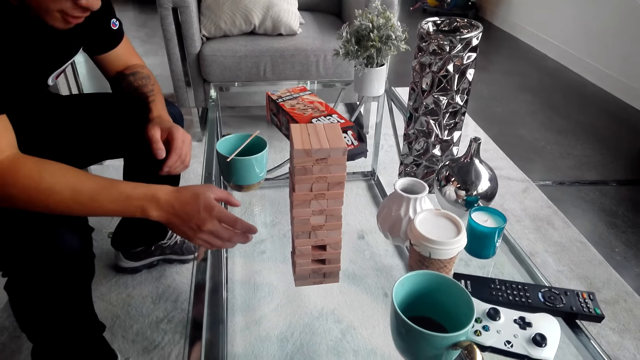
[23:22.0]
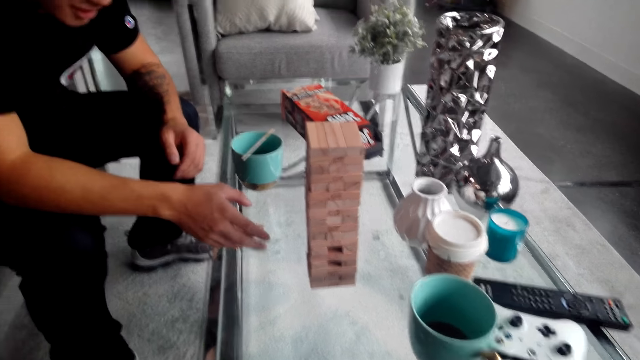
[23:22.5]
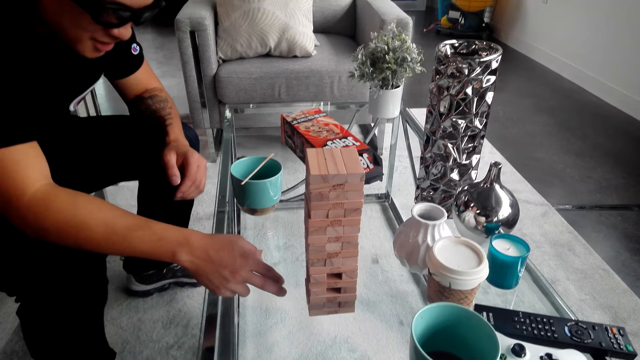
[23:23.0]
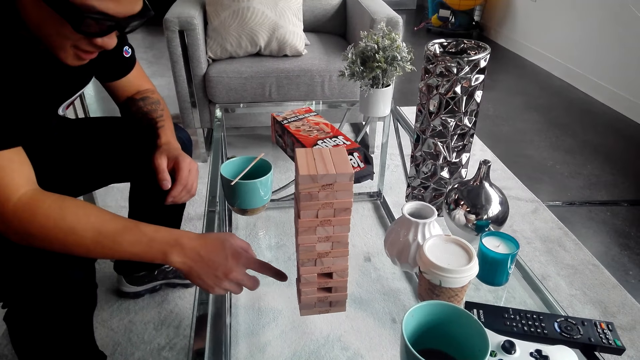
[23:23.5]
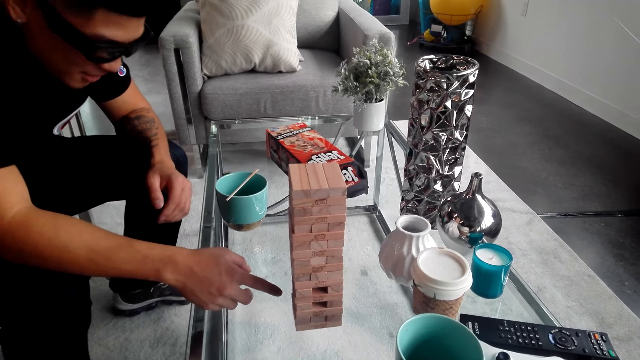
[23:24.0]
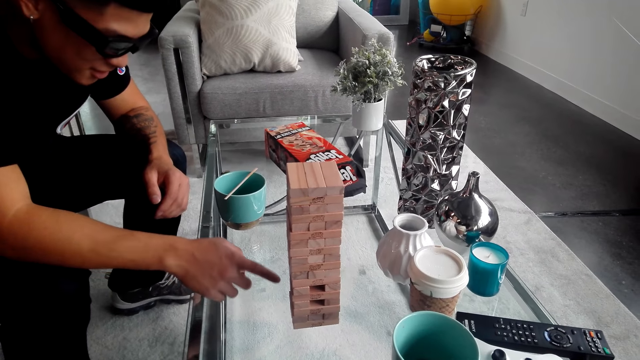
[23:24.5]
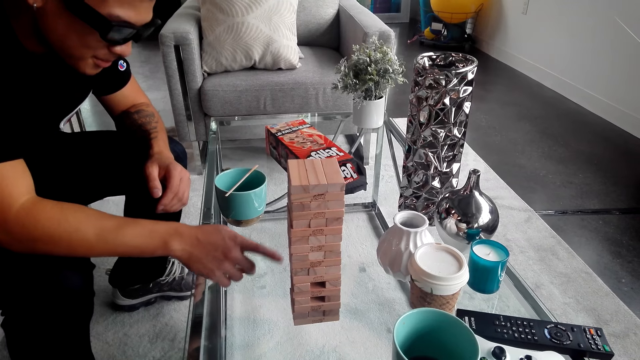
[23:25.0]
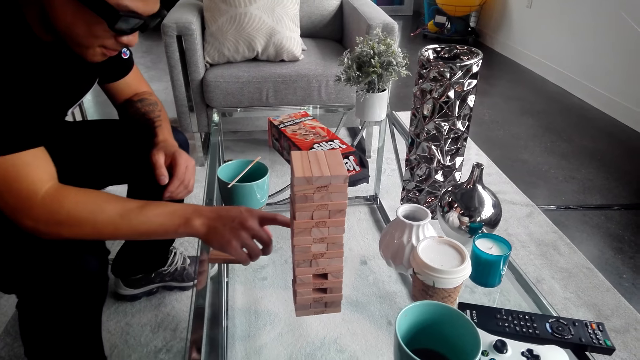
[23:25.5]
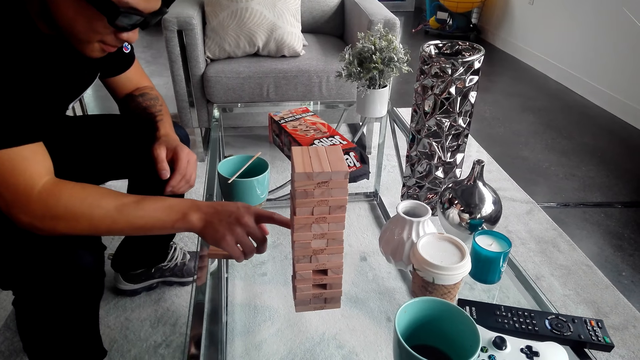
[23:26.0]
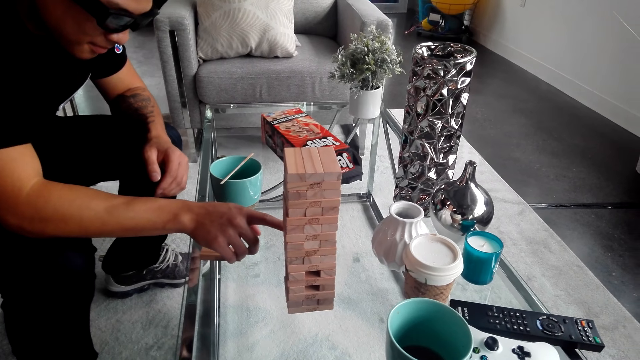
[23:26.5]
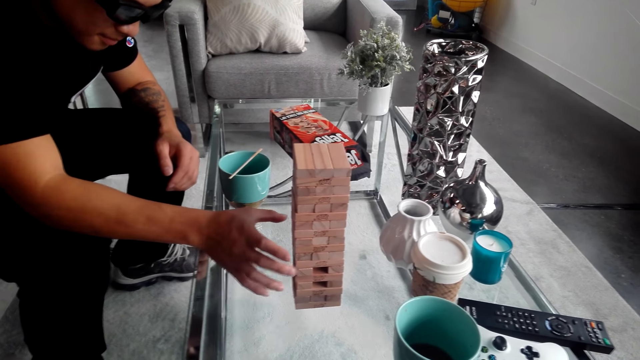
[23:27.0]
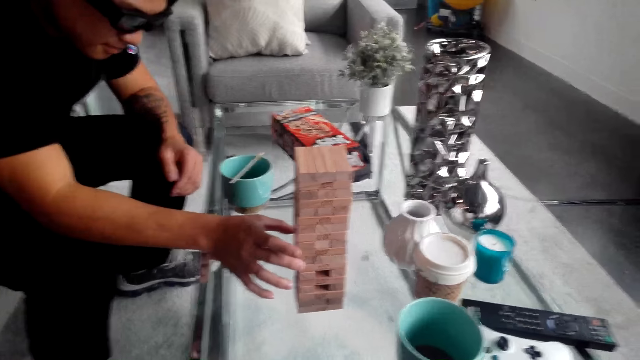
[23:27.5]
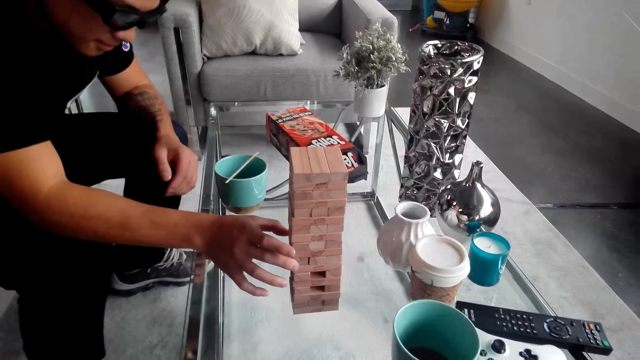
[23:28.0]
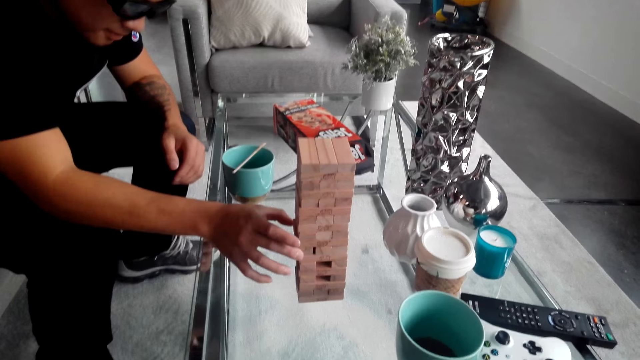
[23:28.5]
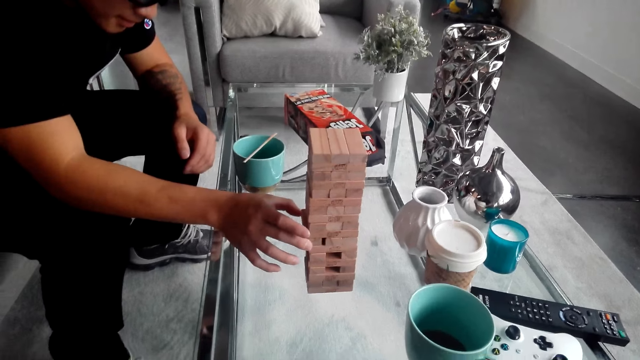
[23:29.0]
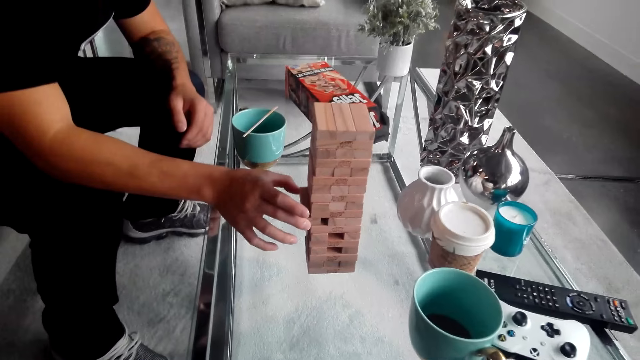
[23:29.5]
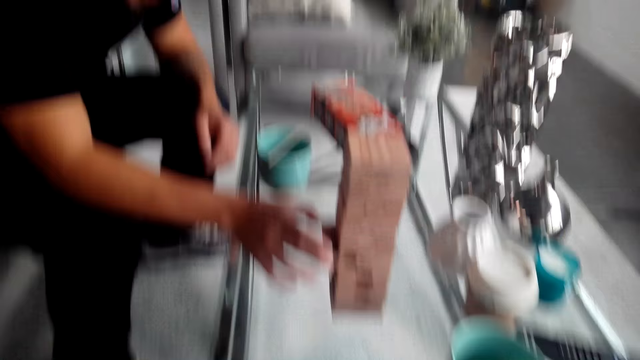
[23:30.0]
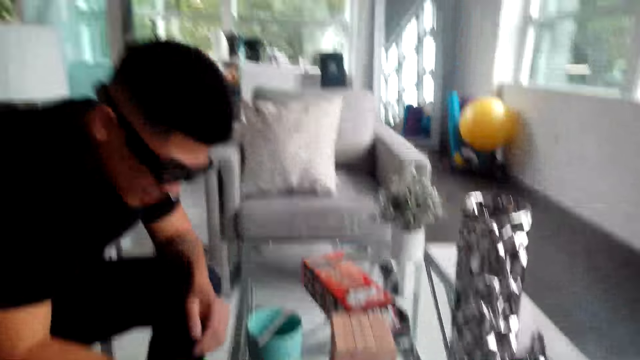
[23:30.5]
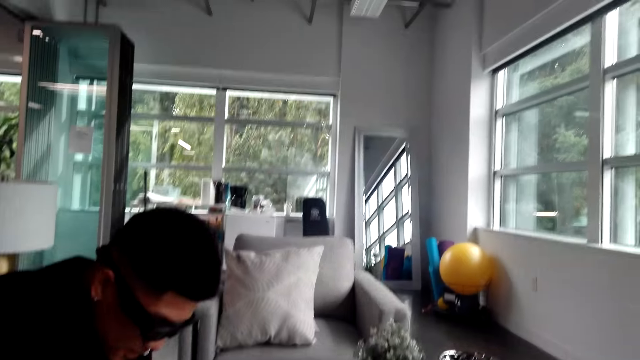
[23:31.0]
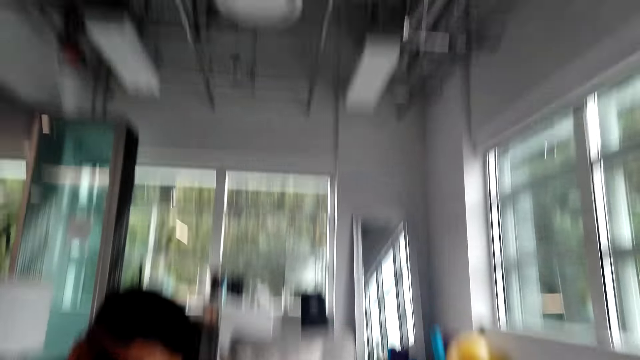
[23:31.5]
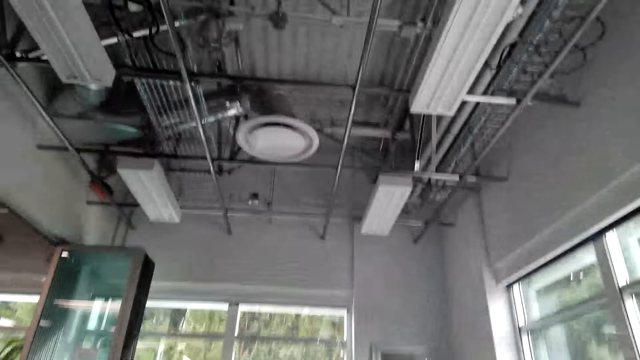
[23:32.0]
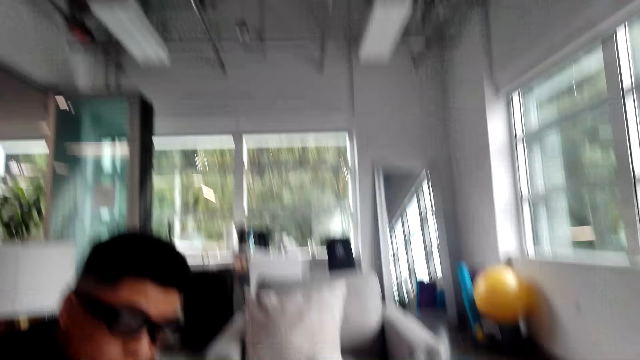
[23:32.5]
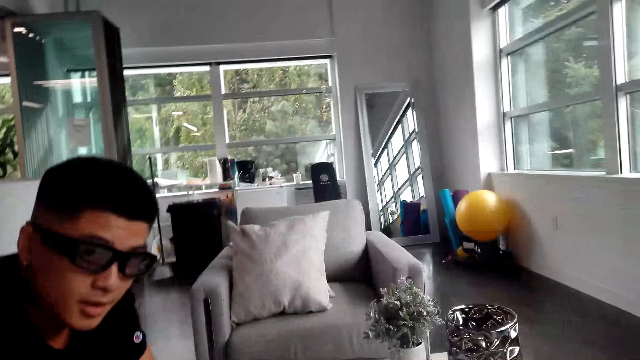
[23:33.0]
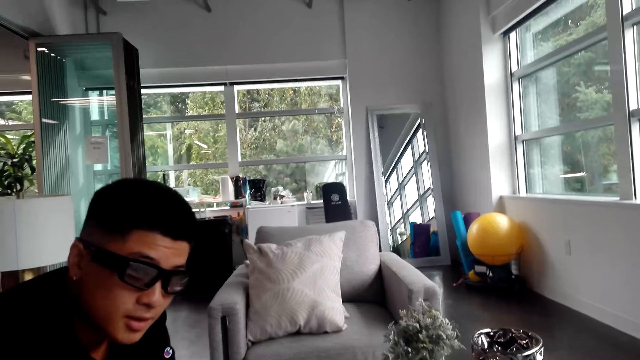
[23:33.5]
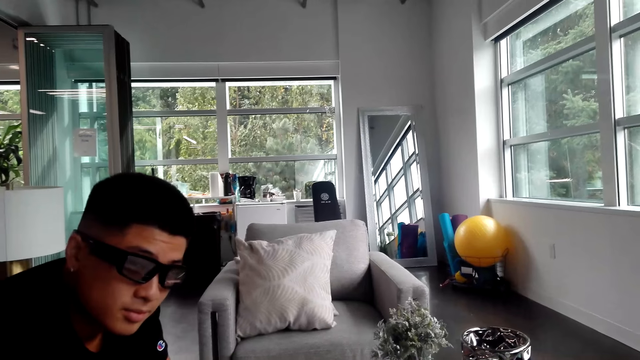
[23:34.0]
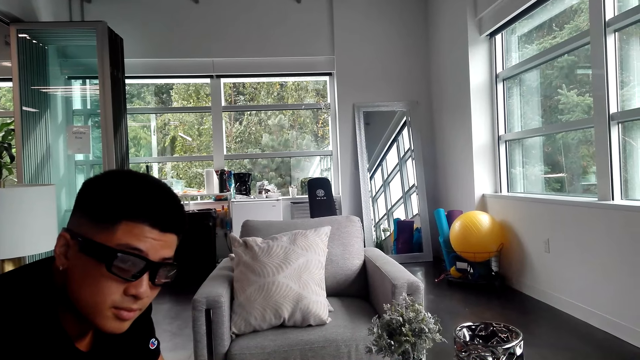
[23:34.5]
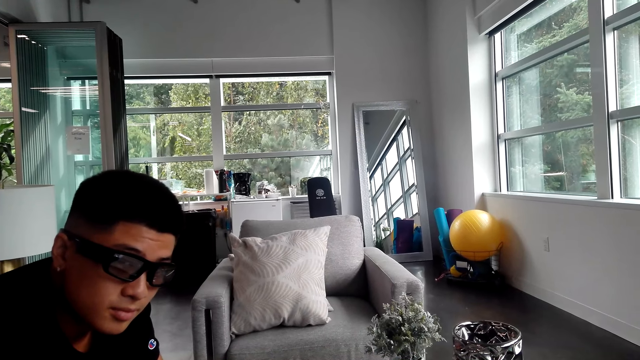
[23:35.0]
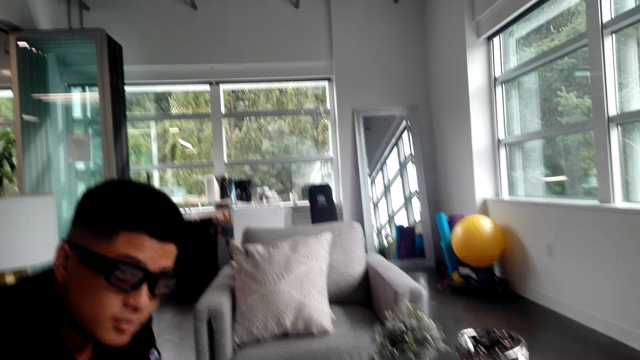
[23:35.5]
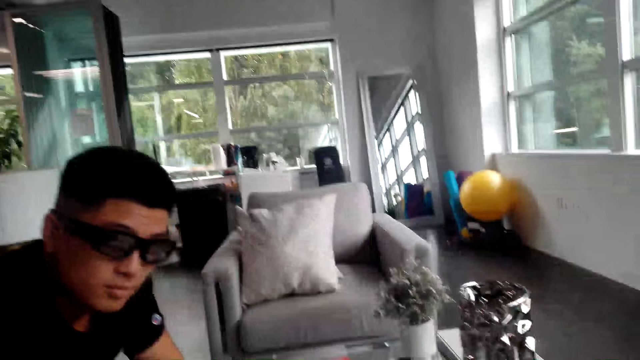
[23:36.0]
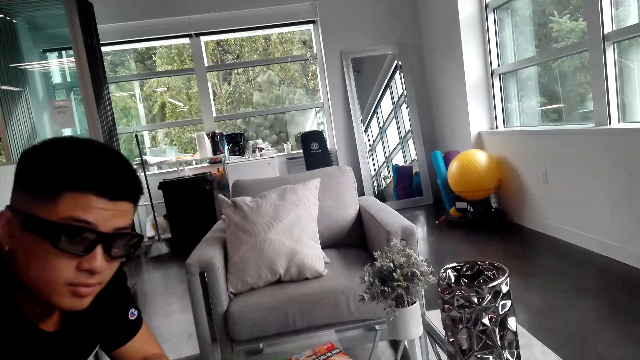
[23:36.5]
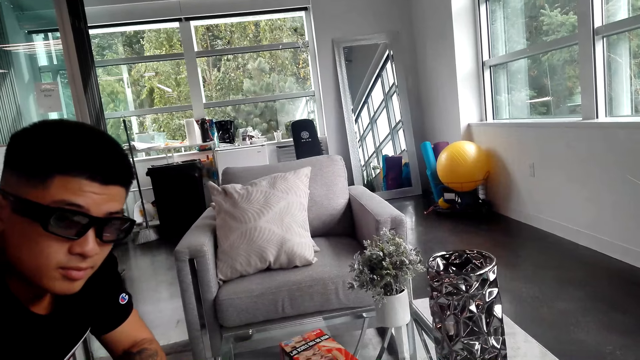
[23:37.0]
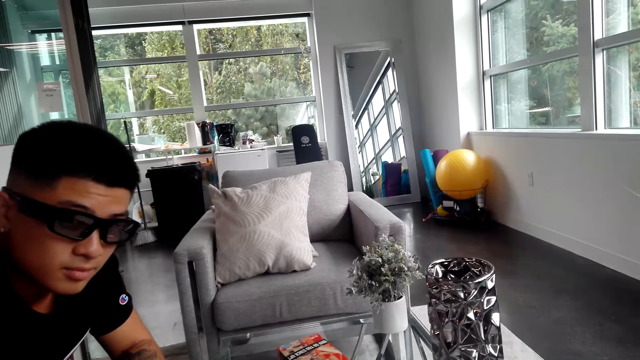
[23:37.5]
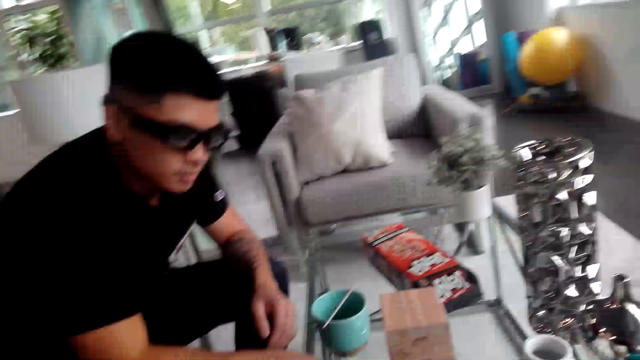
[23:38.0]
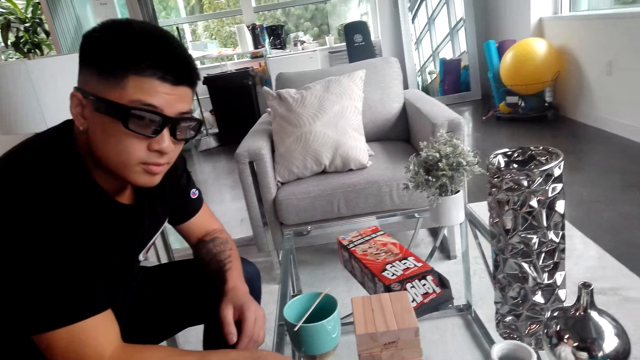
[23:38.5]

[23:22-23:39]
A man points his finger on the Jenga block. The man plays the Jenga game. The man touches the Jenga block and removes the Jenga block. The man looks at the camera.

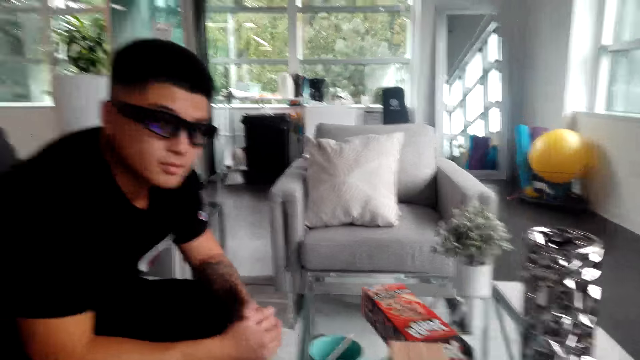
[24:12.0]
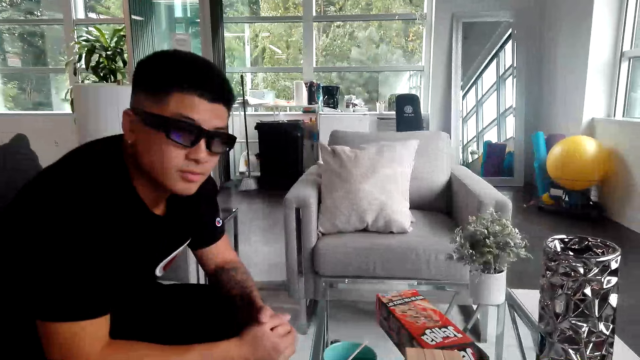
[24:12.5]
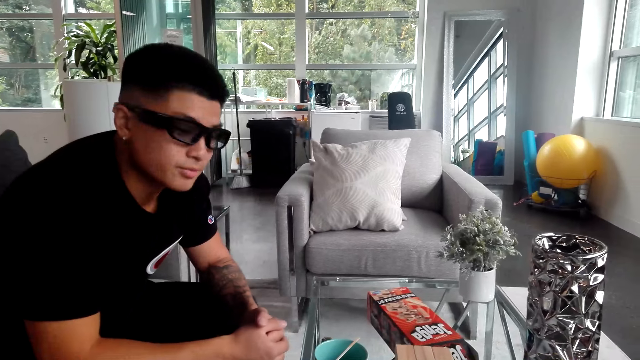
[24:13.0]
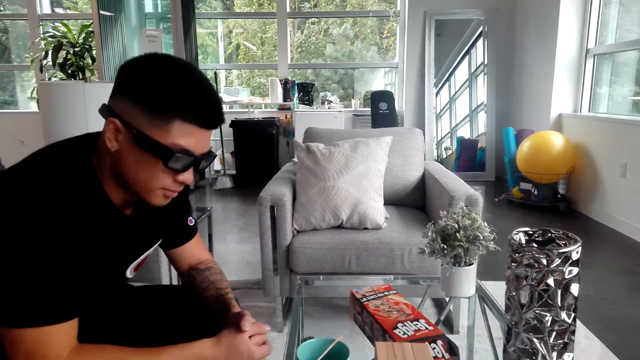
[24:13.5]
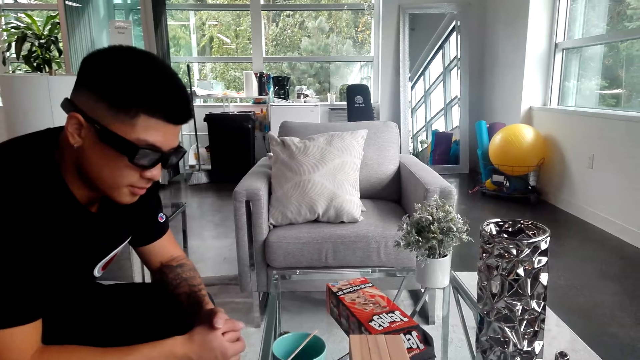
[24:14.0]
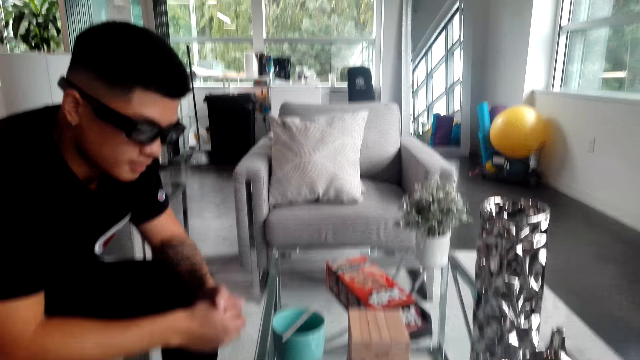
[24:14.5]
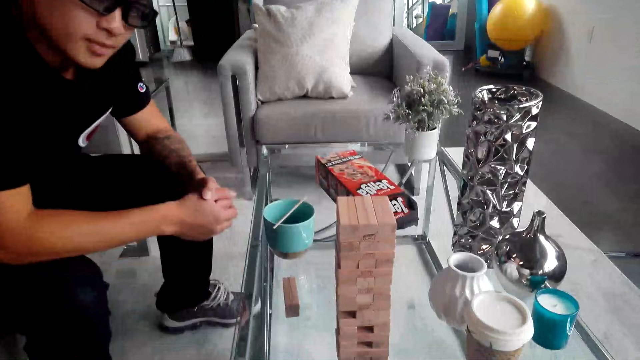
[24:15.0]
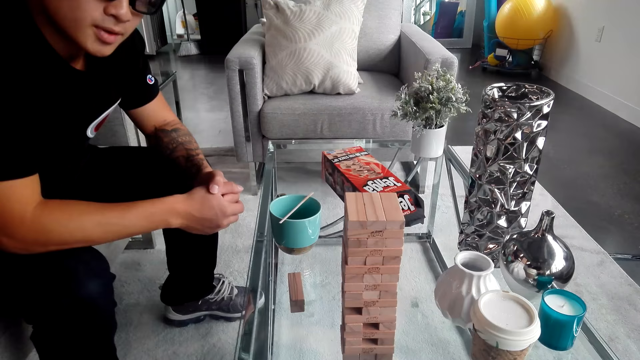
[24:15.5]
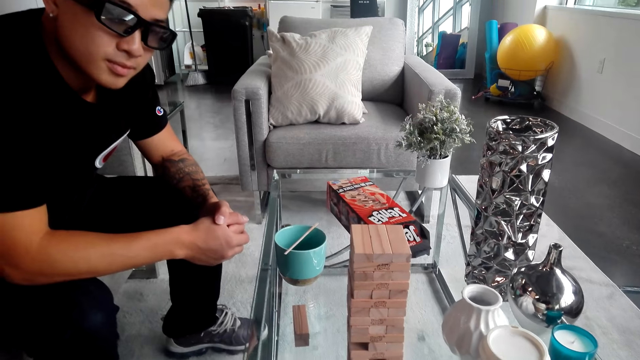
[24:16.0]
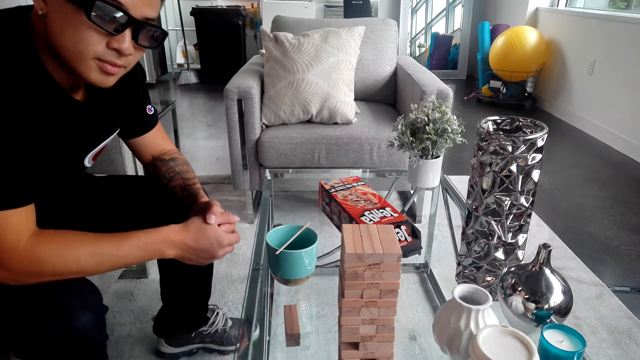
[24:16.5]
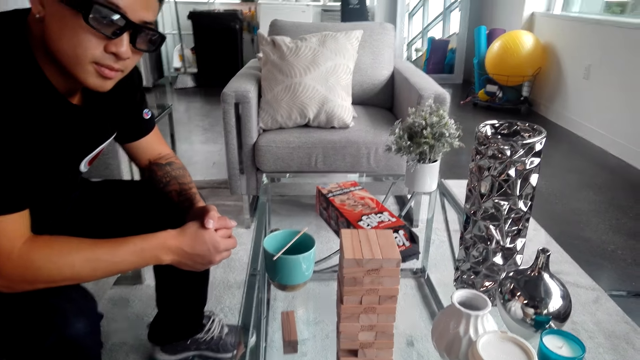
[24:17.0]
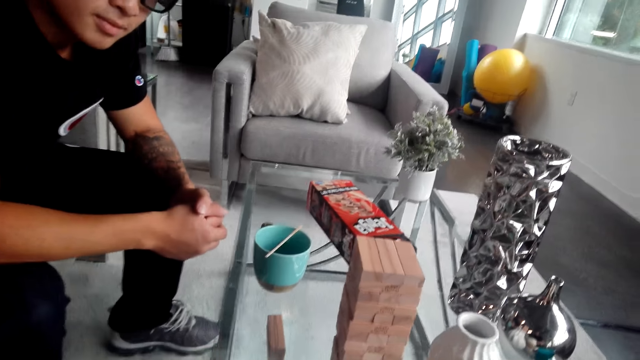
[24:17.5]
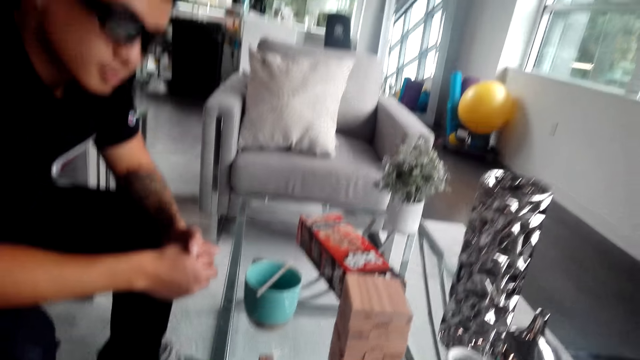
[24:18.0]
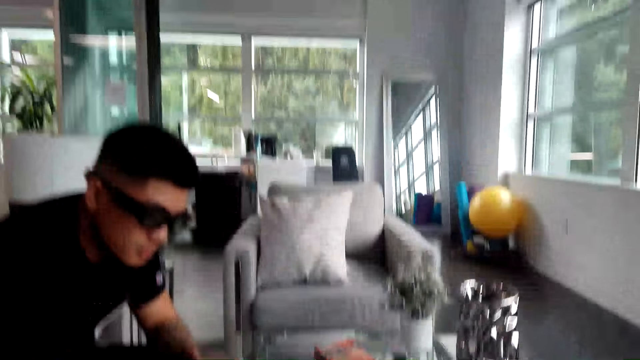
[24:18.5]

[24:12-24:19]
A man shakes his head.
